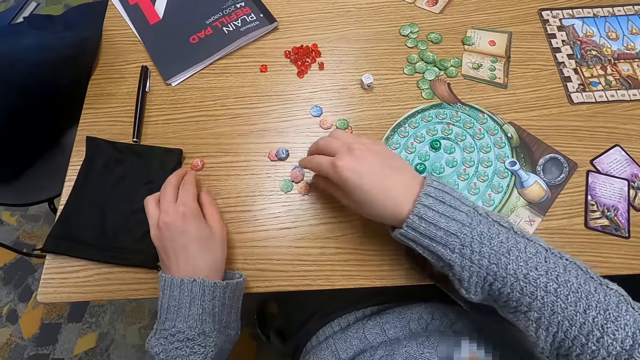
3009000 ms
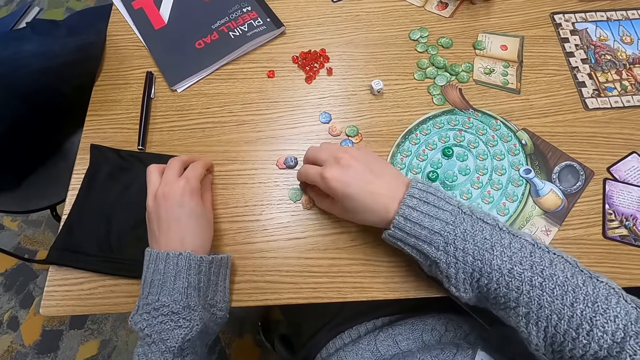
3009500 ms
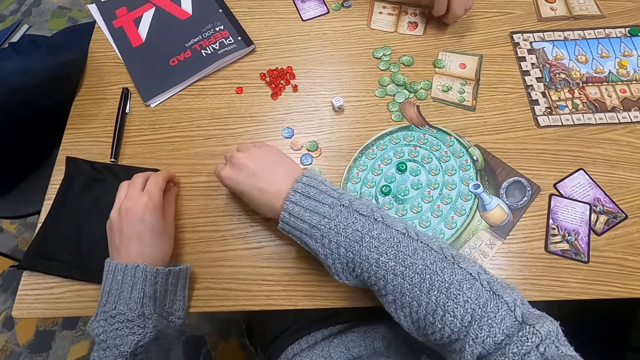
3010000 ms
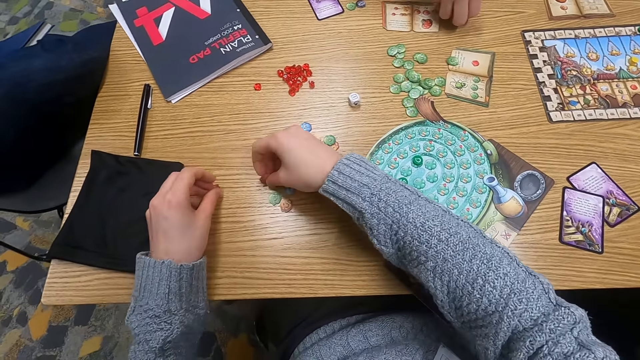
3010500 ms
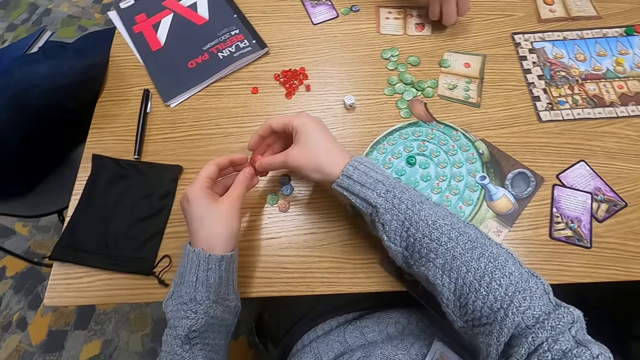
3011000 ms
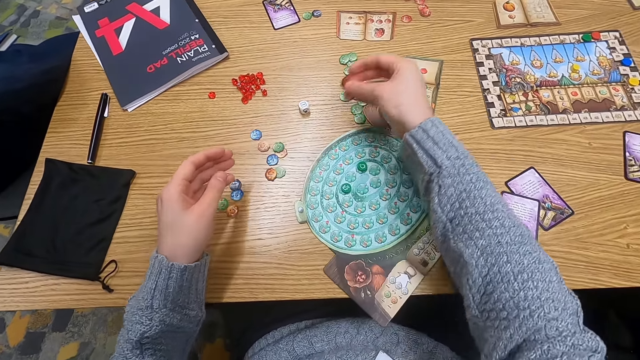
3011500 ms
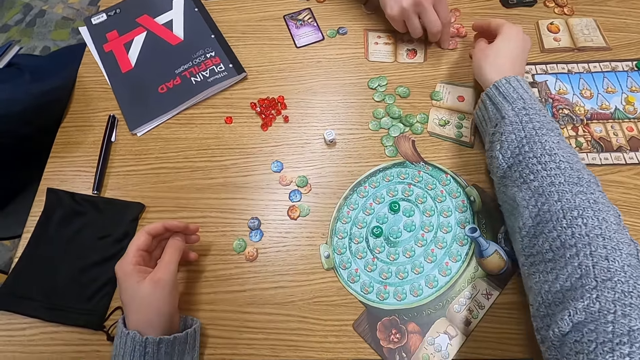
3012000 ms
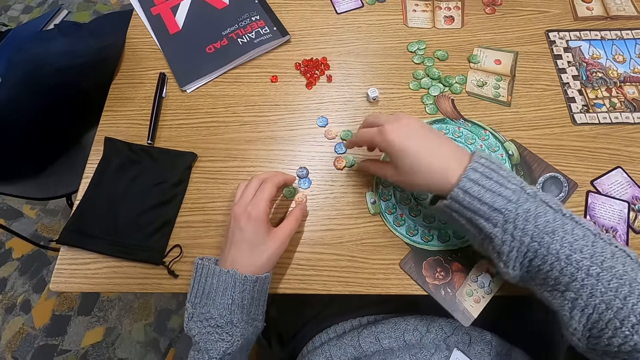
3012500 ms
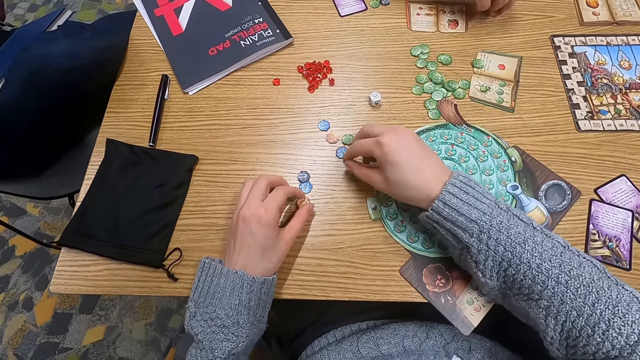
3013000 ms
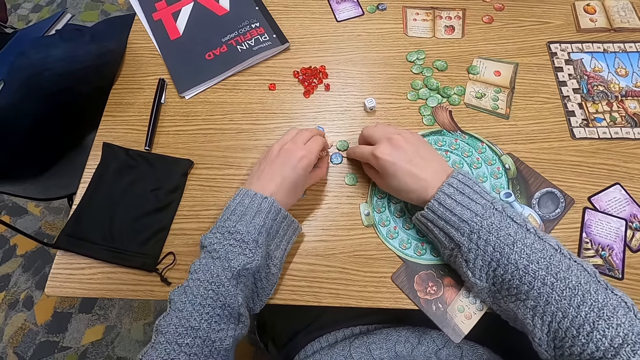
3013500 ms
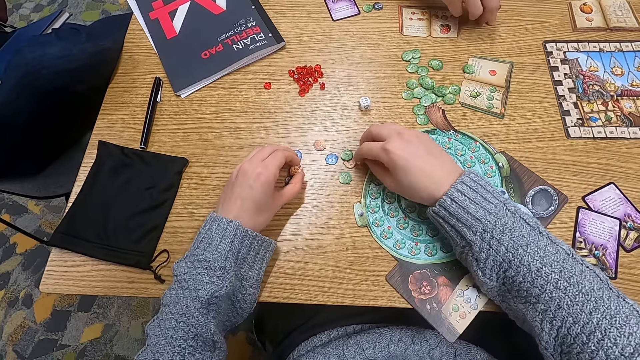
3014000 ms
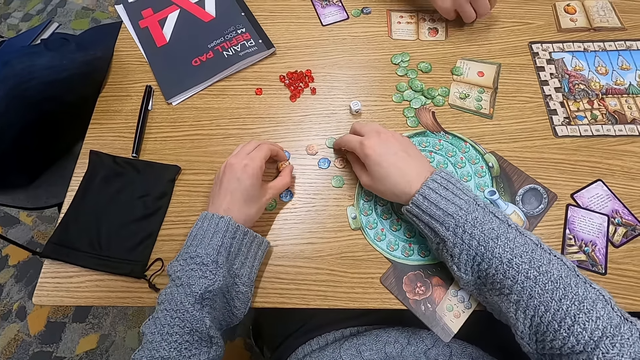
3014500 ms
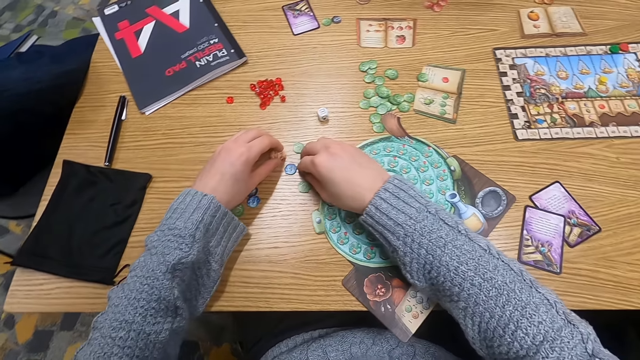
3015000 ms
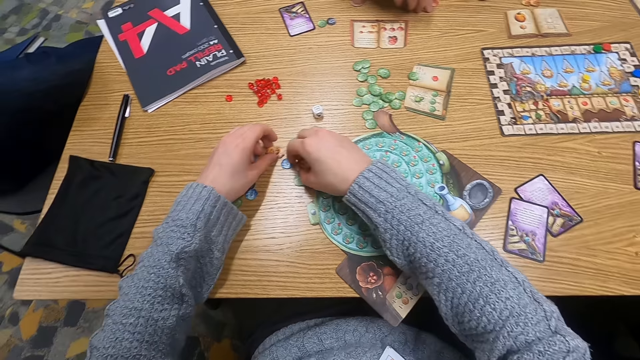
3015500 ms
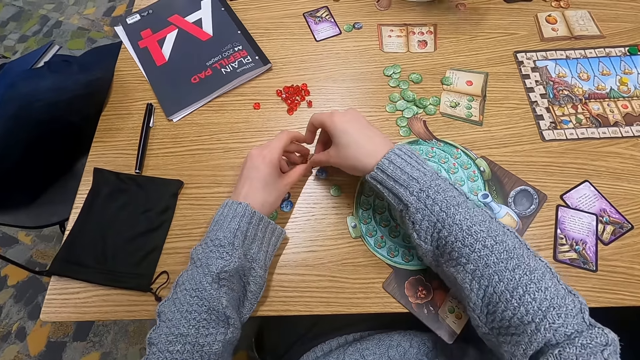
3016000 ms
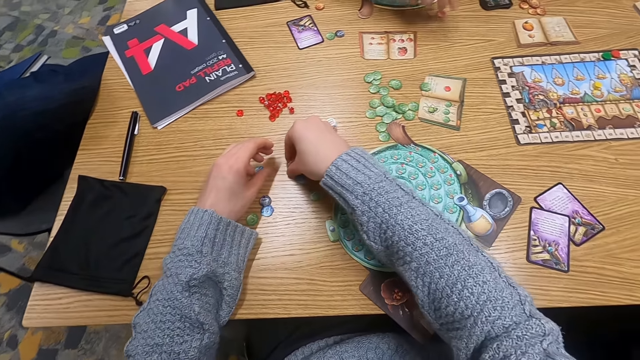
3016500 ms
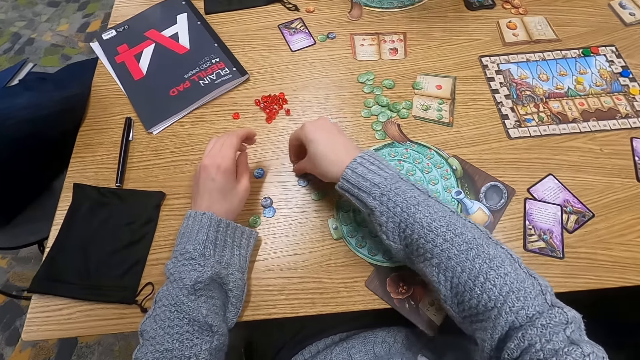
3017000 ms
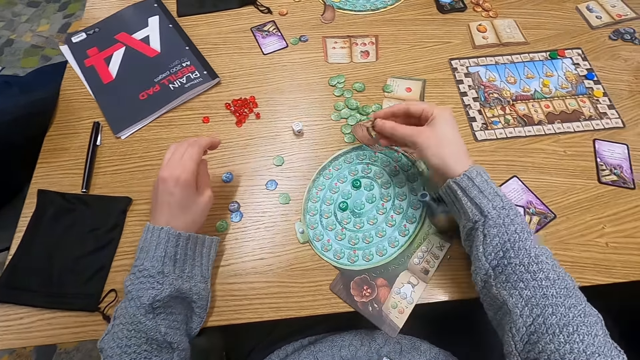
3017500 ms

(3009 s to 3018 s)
The camera wearer picks up dice. They drop something on the table. A man picks something from the table. The camera wearer picks something. The man picks something from the table.

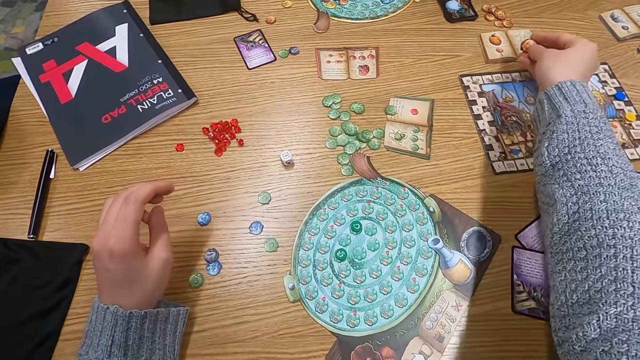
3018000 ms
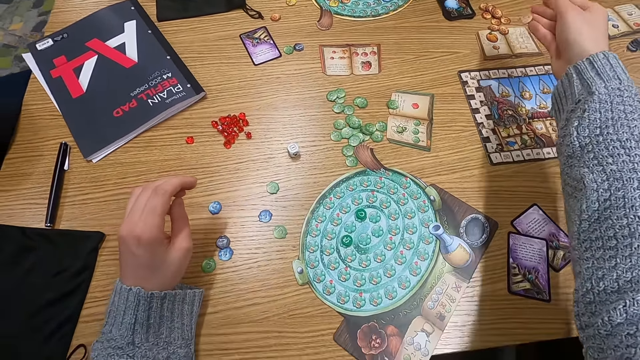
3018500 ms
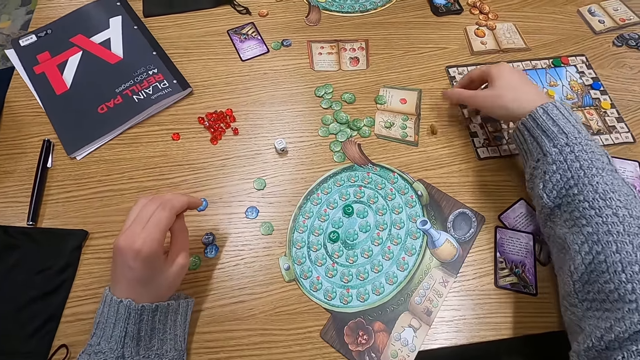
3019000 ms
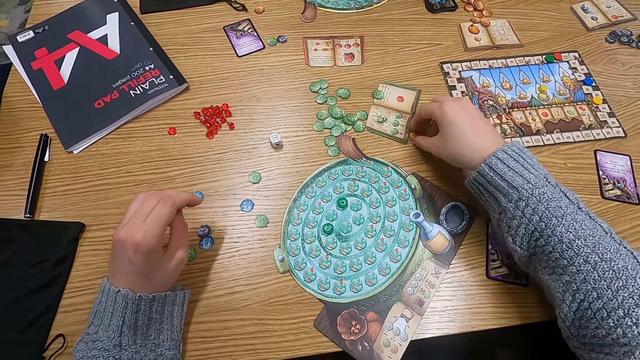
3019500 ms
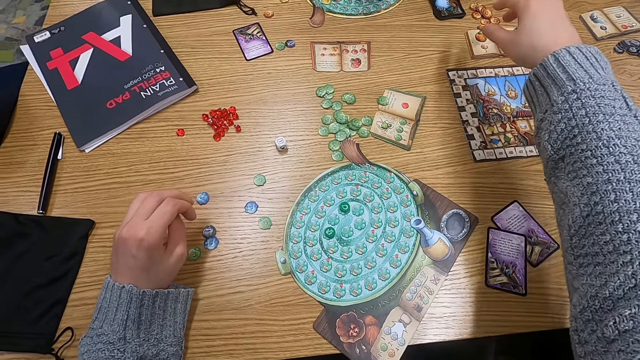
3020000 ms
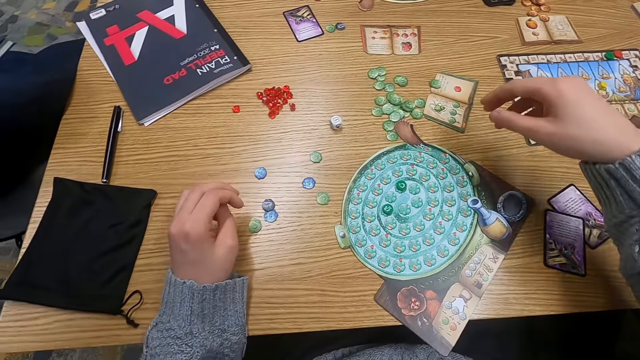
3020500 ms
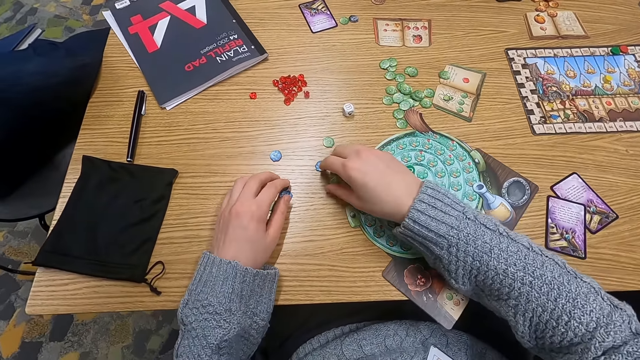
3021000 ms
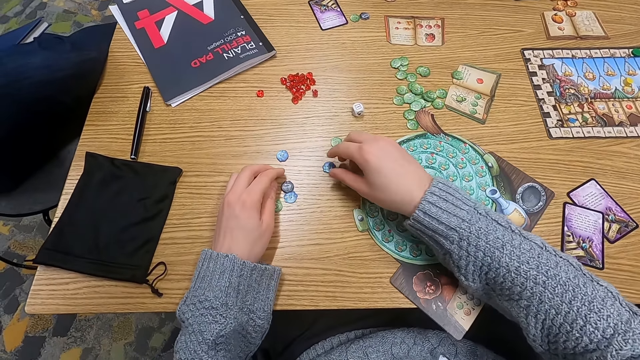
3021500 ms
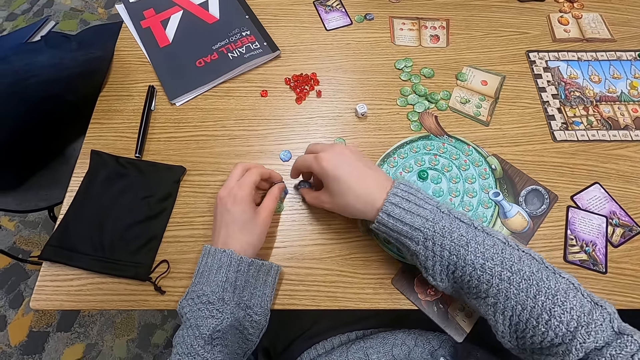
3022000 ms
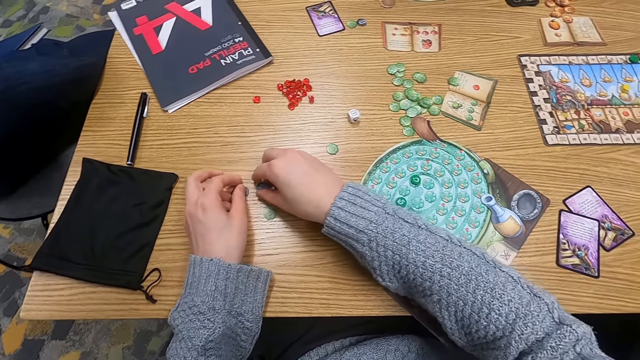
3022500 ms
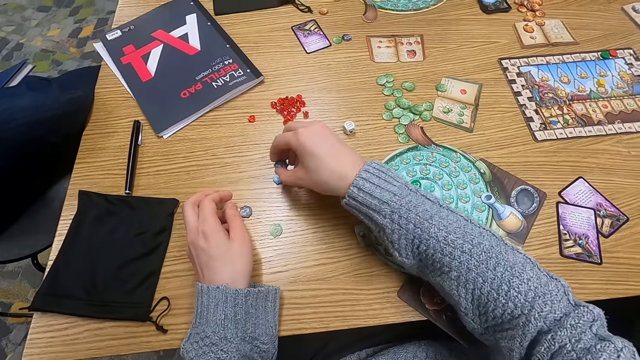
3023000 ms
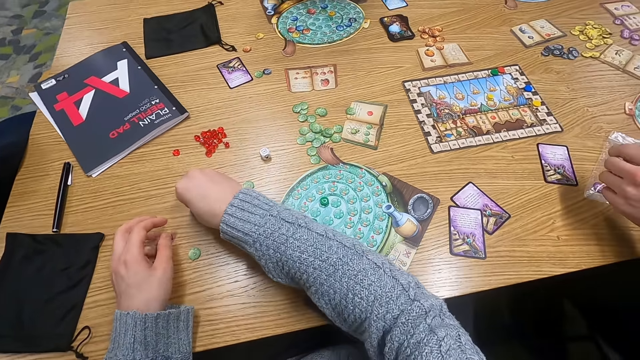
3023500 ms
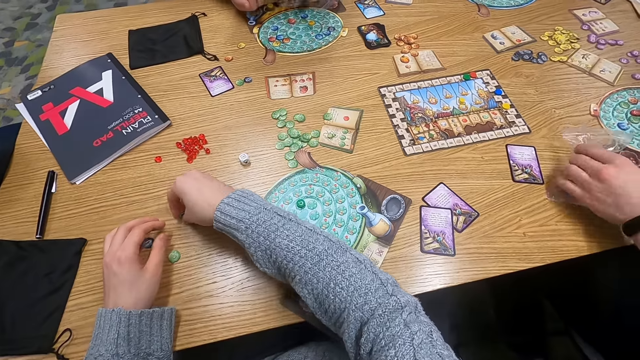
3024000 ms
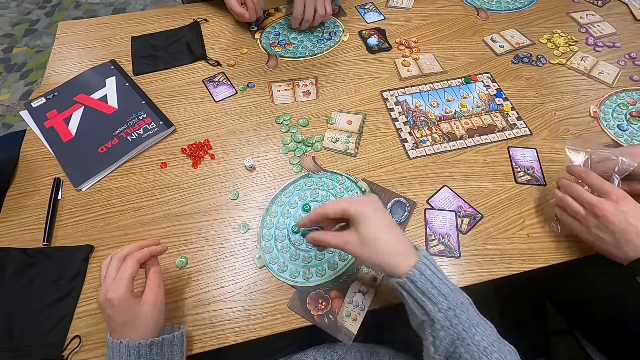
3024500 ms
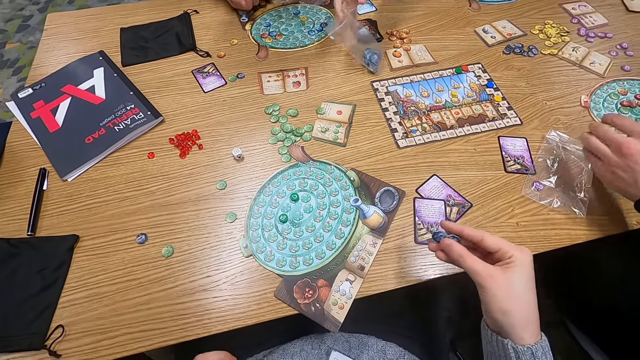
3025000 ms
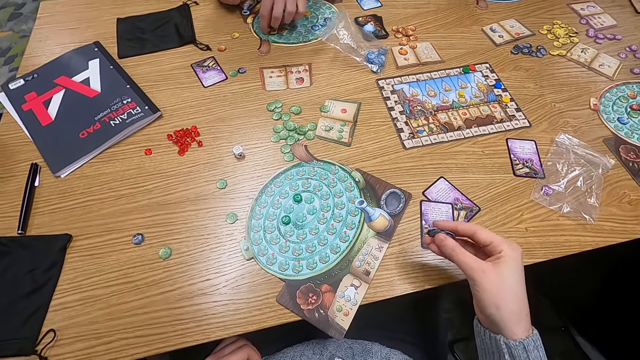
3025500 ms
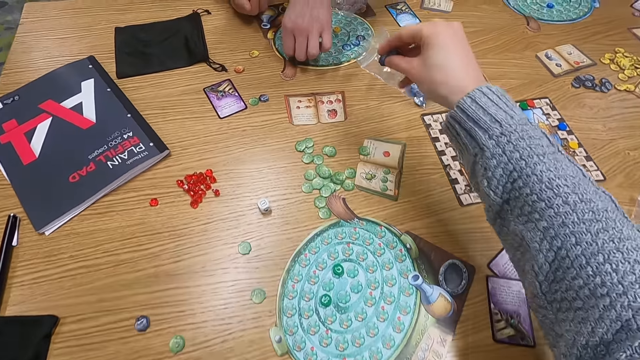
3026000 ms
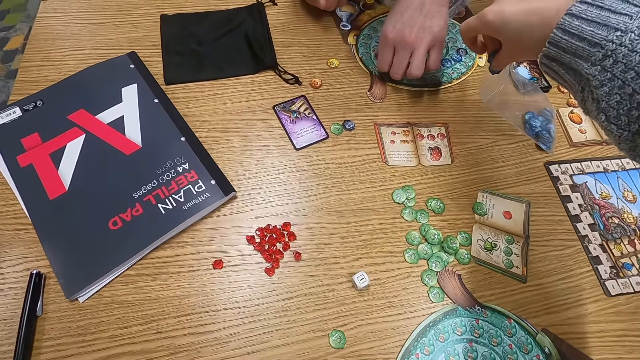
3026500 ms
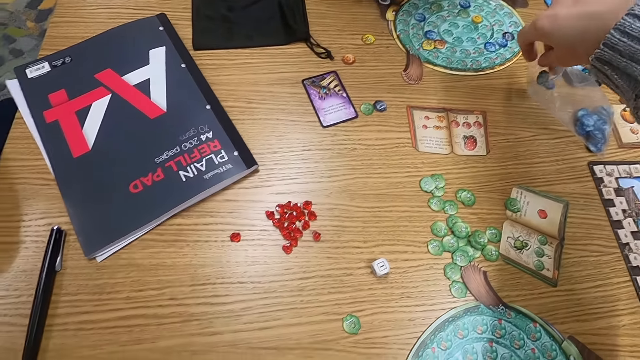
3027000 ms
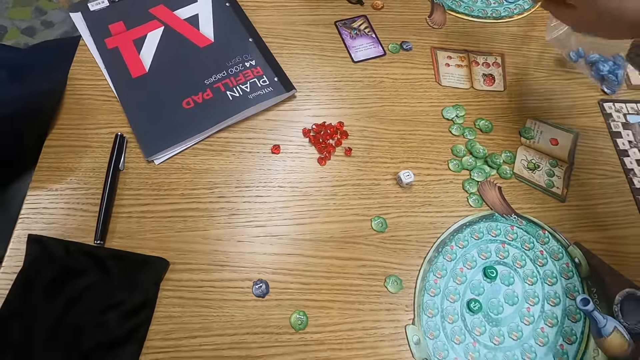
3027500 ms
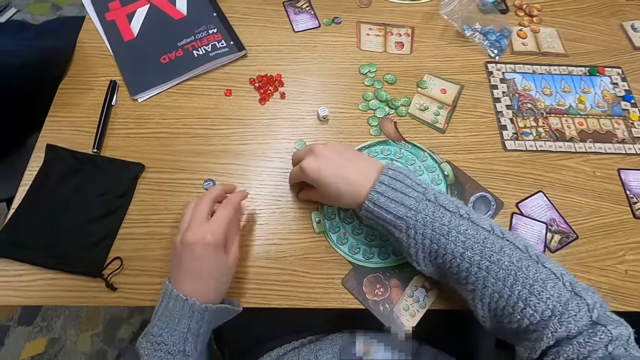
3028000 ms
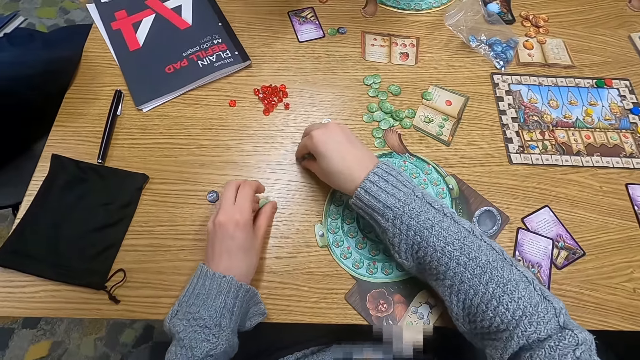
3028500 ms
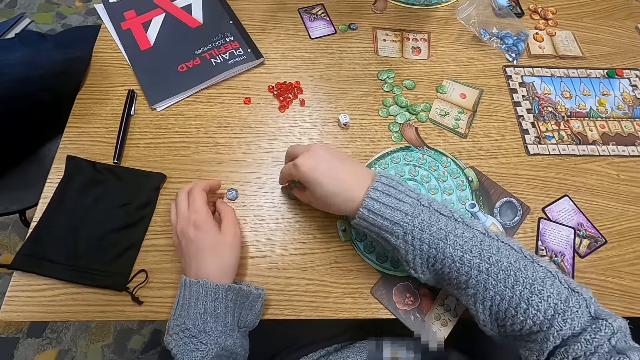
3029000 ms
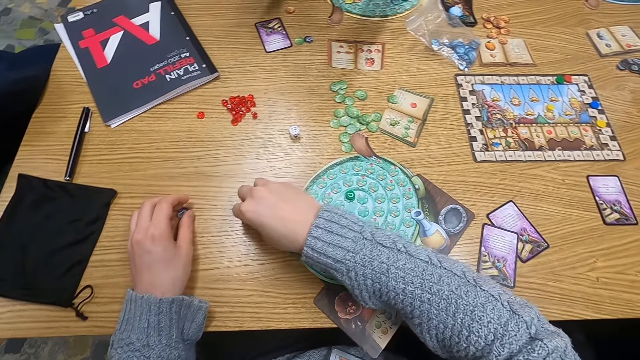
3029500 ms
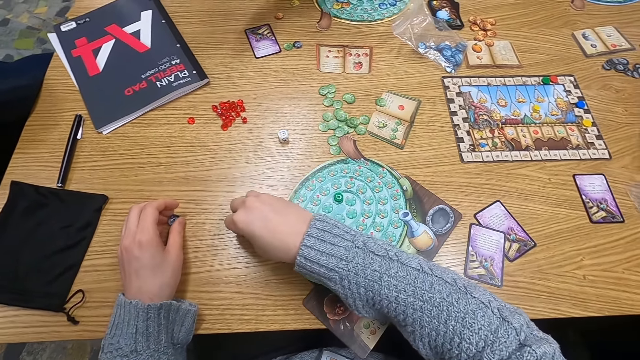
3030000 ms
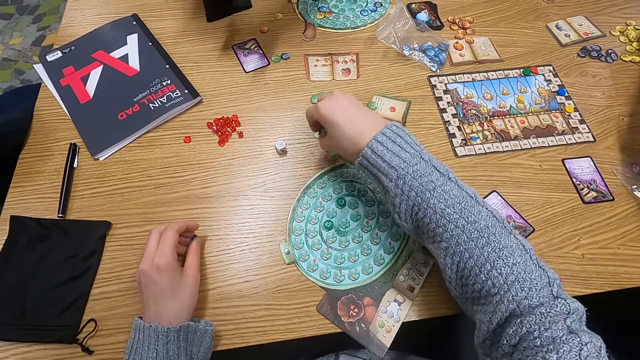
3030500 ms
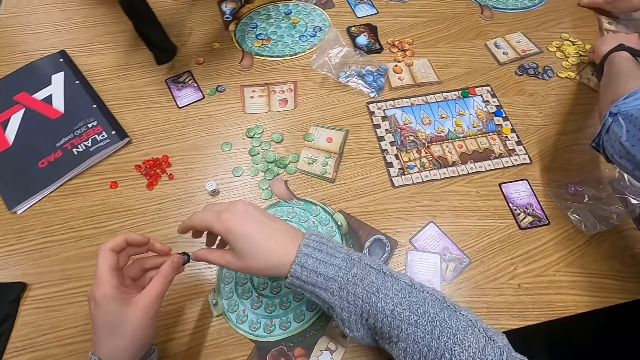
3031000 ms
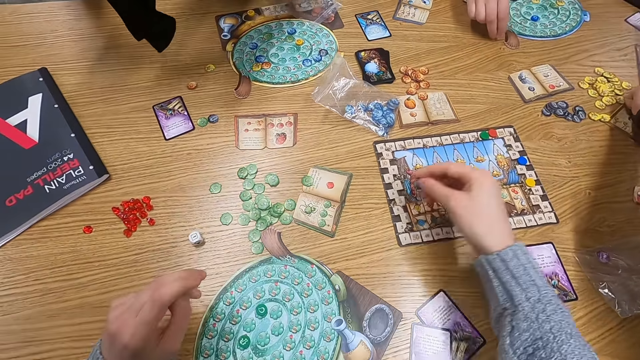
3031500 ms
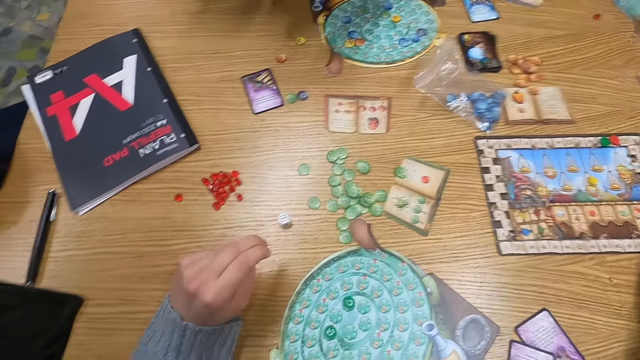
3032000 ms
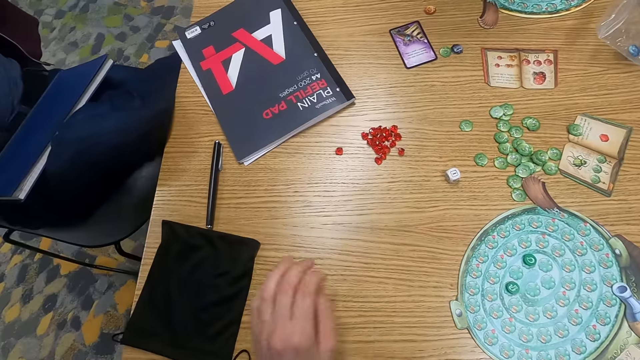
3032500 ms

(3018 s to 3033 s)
The camera wearer places down a dice. They pick up the dice. They throw down the dice. A man picks up a paper. The camera wearer picks up the dice. The man holds the paper. Another man picks something. The camera wearer places the dice in the paper. The first man drops something. The camera wearer picks up the dice. They throw down the dice.
